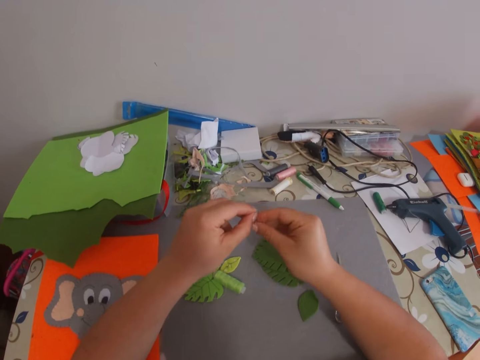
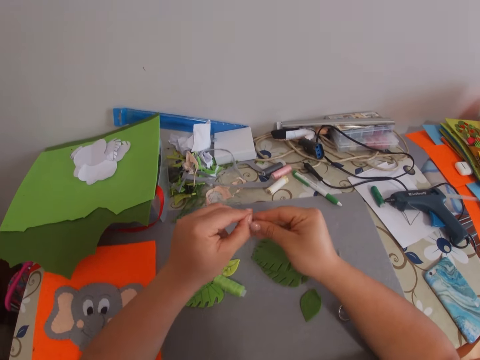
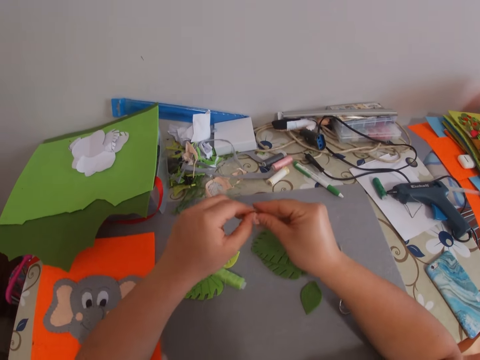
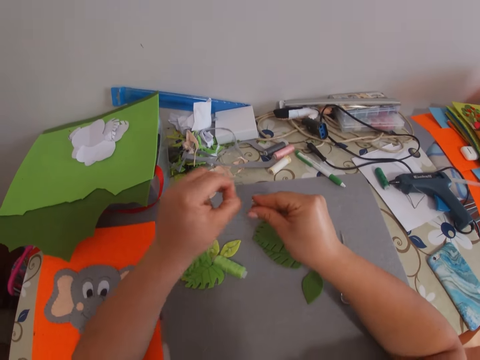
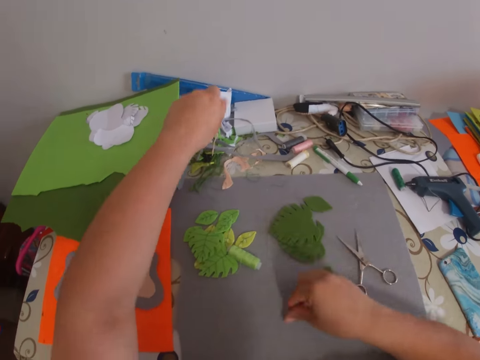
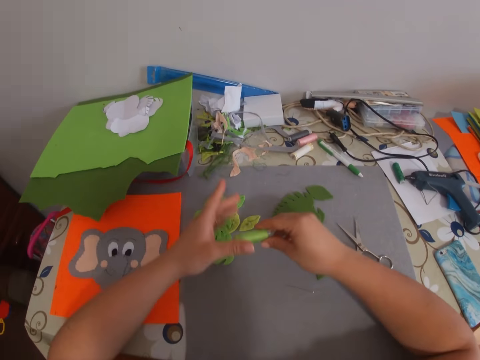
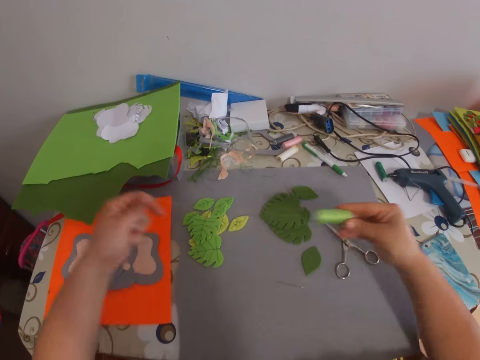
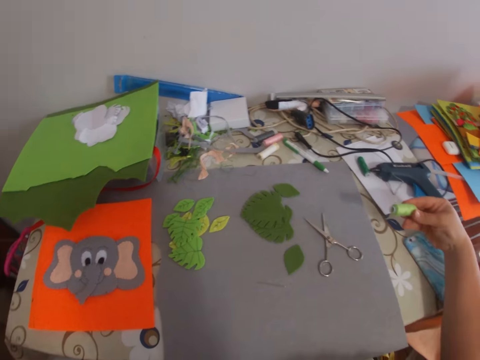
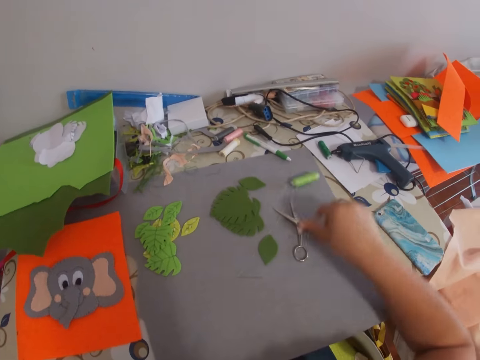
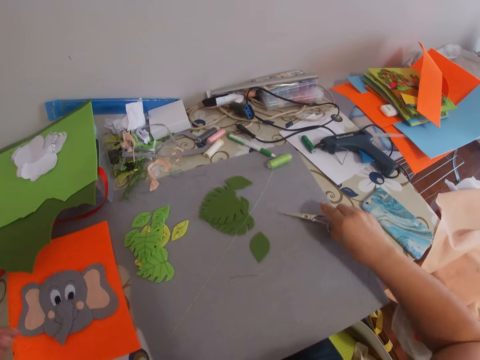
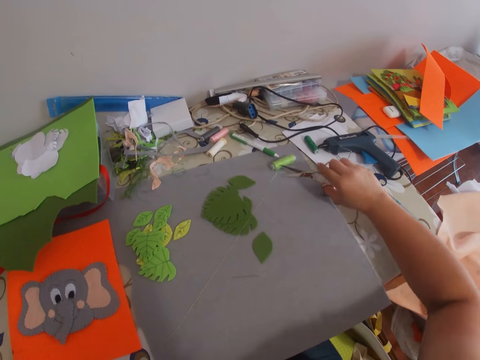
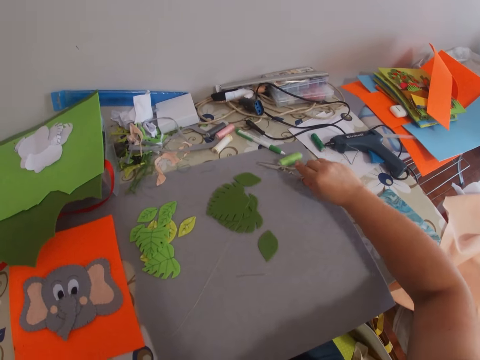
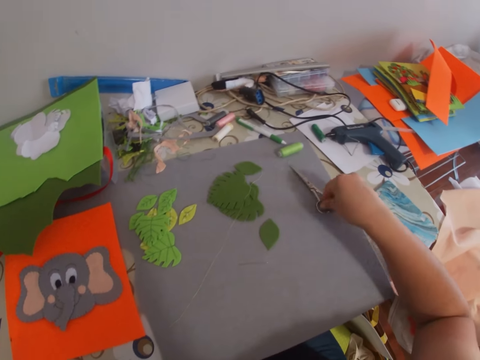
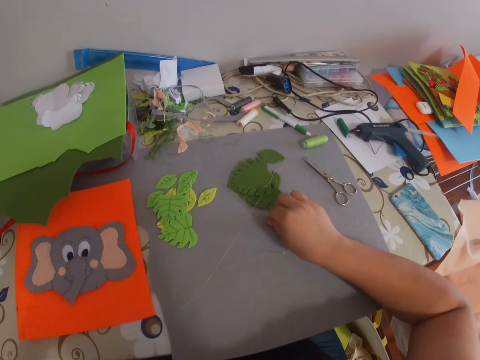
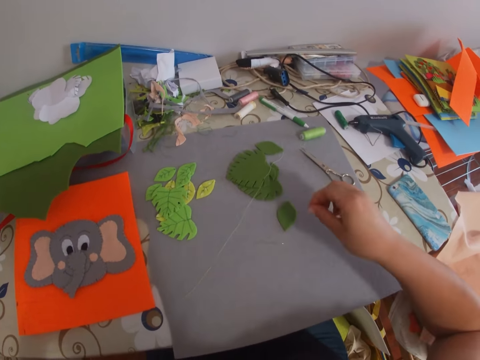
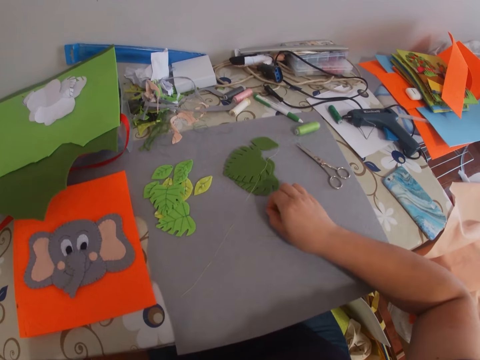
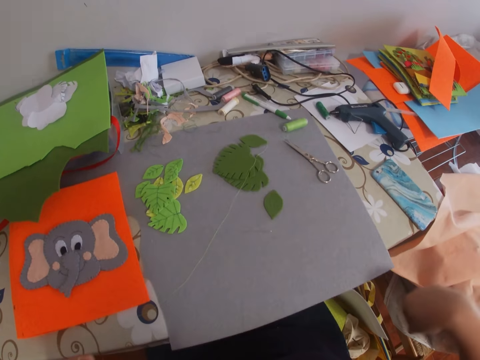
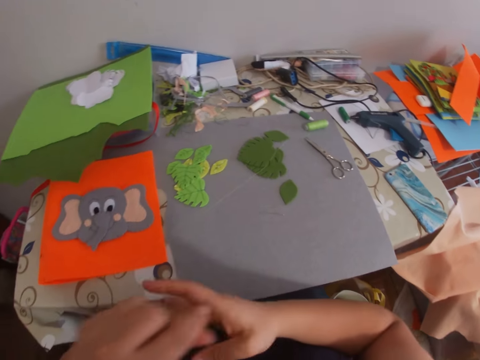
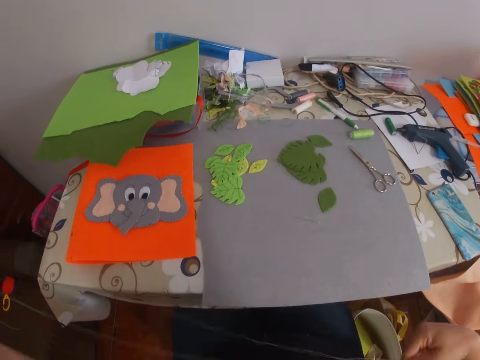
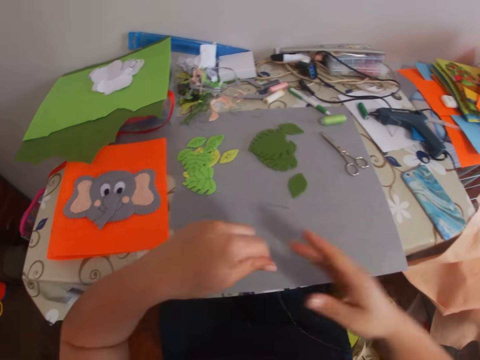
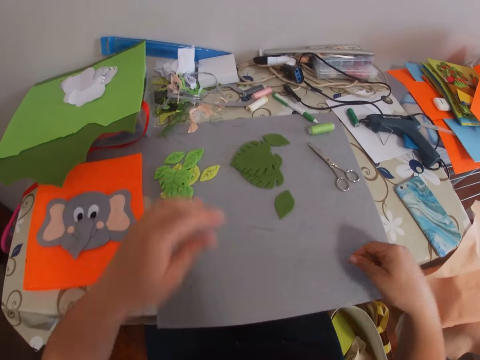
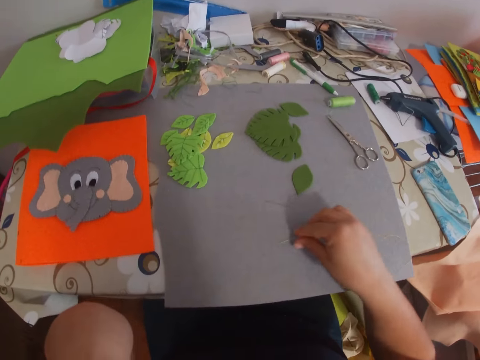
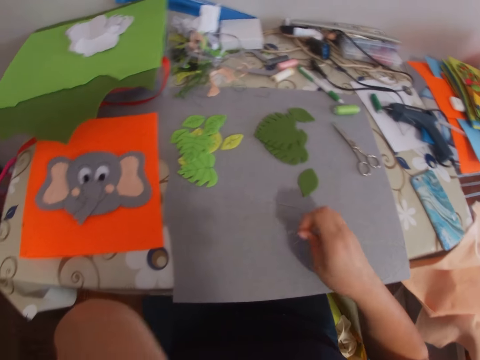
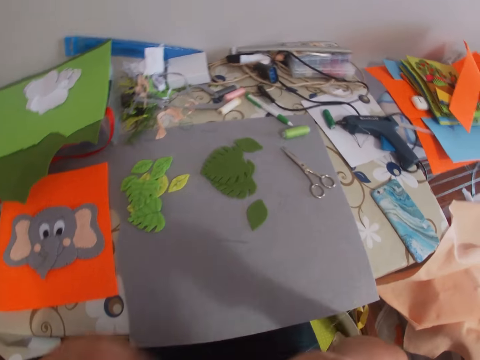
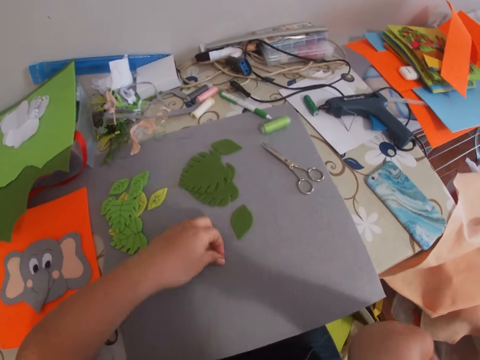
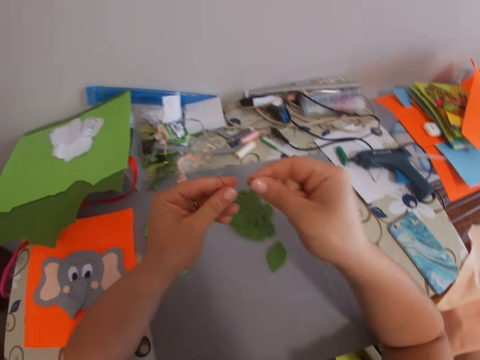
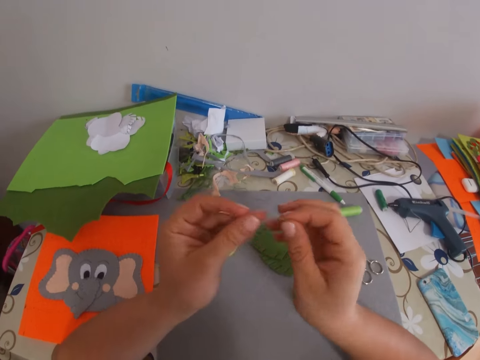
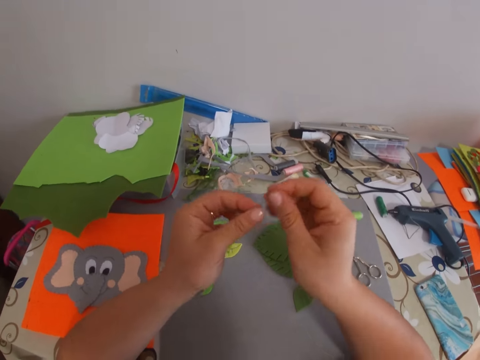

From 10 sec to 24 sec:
The camera wearer puts the needle on the table. They pick up the thread. They pull the thread from the table. They untie the thread. They pick up the pair of scissors. They cut off the thread using the pair of scissors. They put the pair of scissors on the table. They hold the thread. They put the thread on the table. They pick up the thread. They pick up the needle. They insert the thread into the needle.

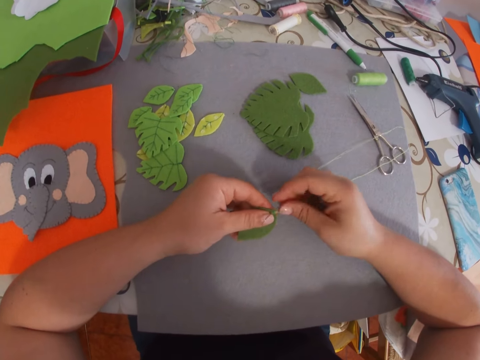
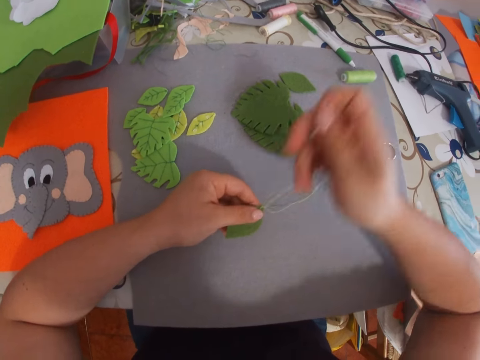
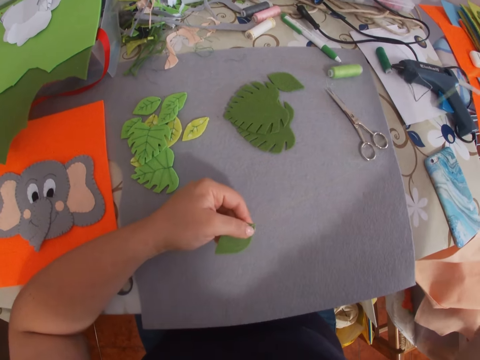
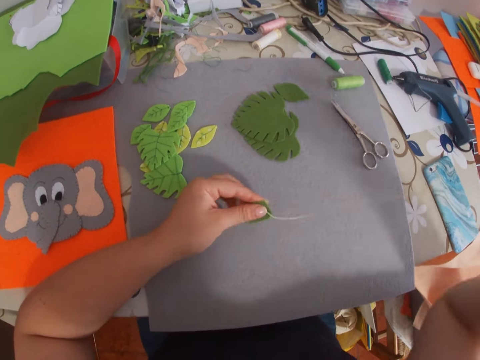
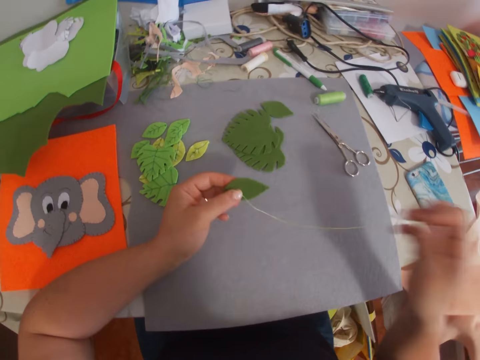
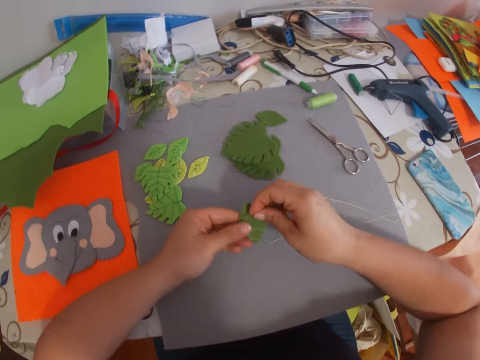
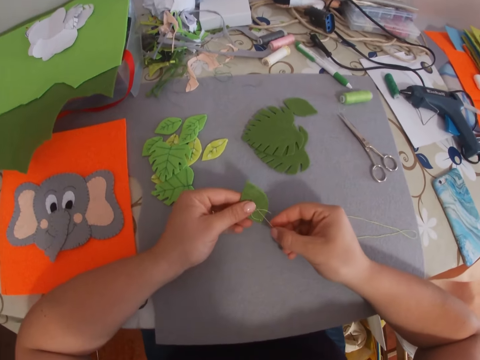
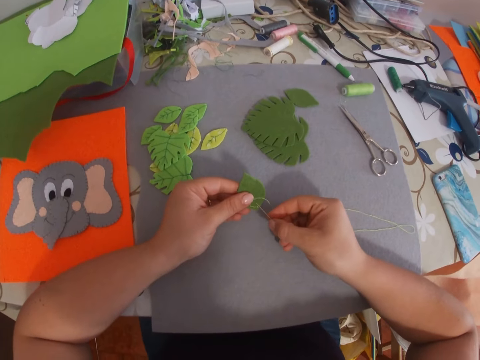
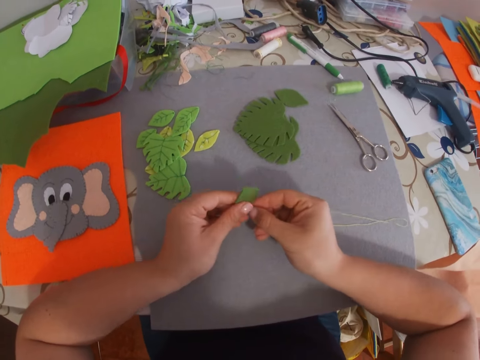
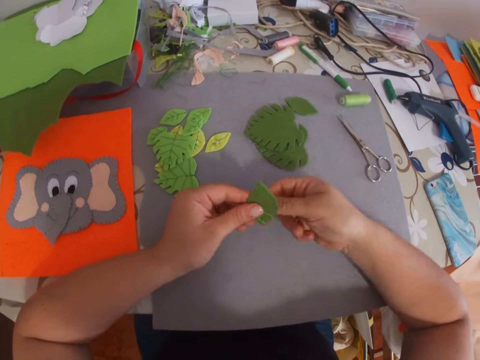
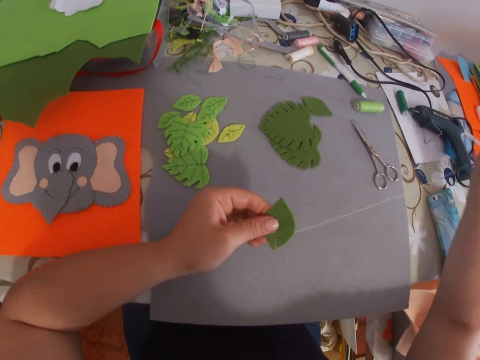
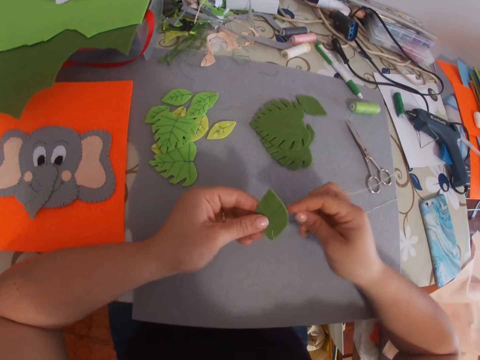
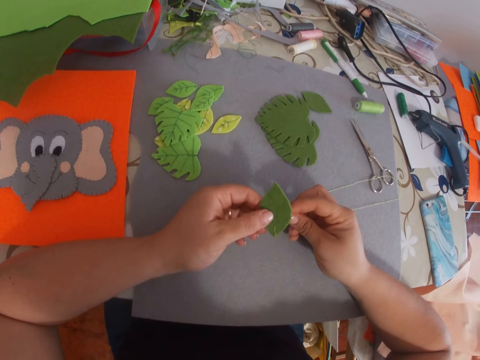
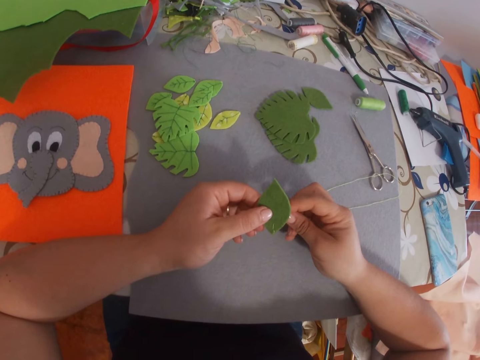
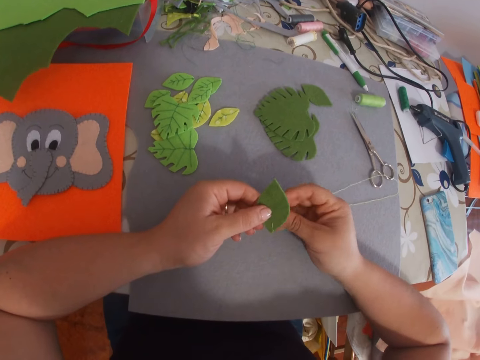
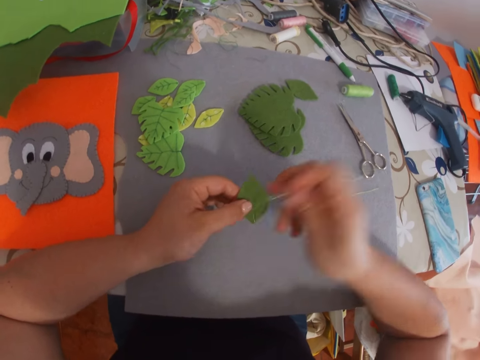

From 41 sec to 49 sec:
The camera wearer turns the piece of the manila paper. They sew the piece of the manila paper.

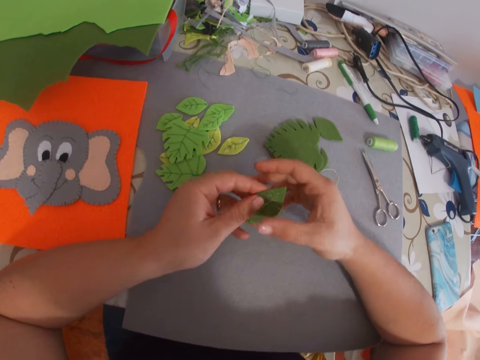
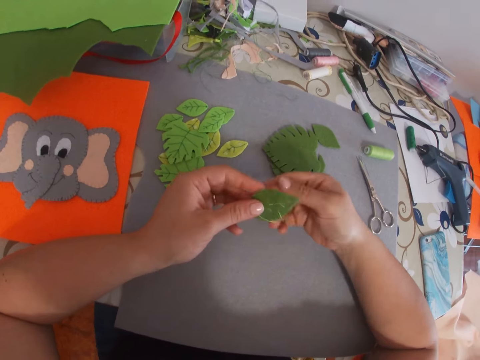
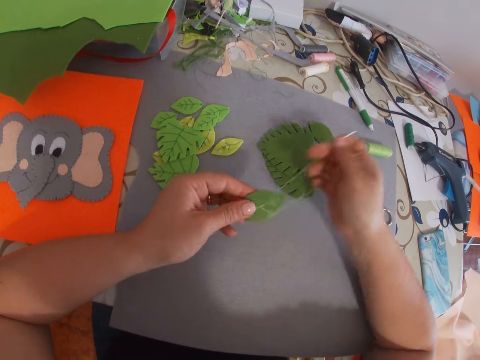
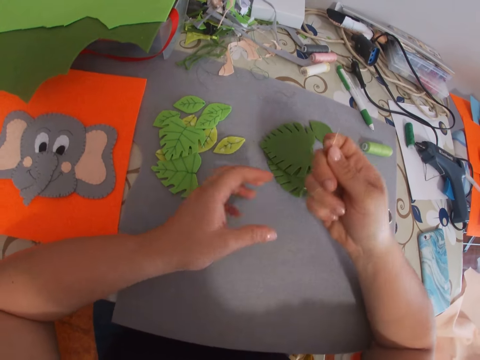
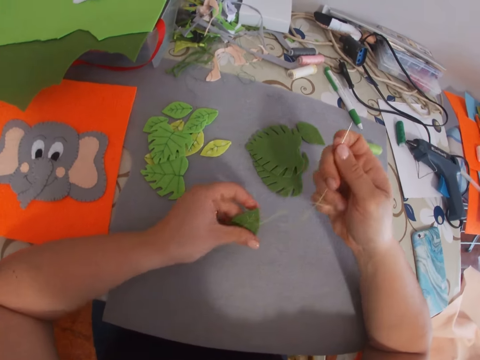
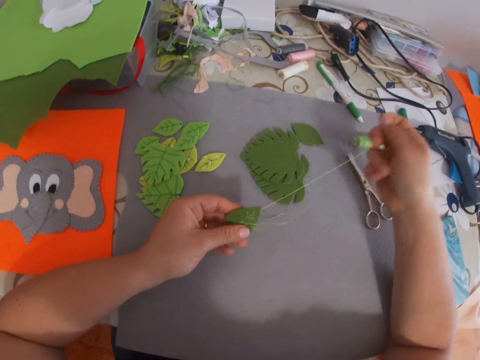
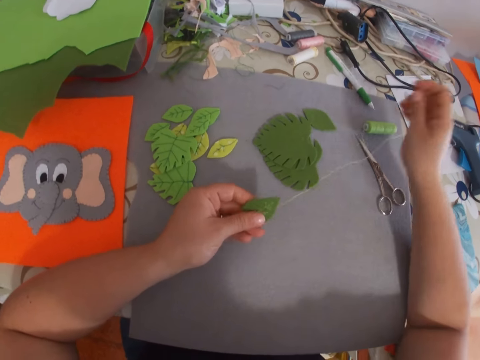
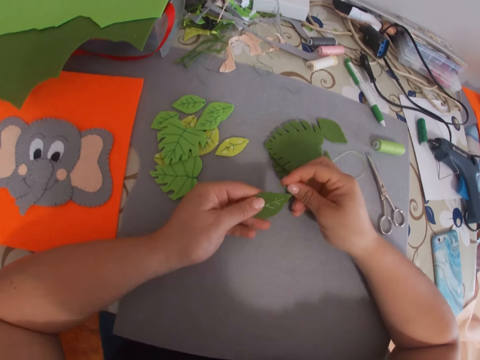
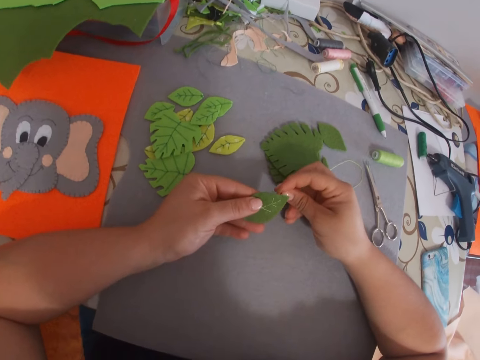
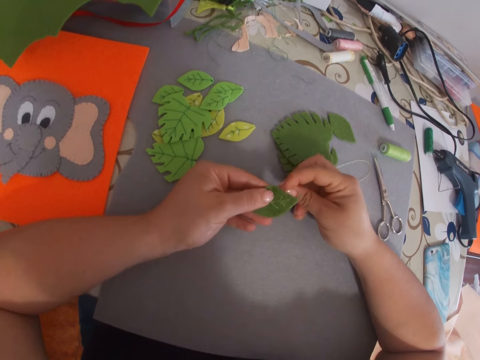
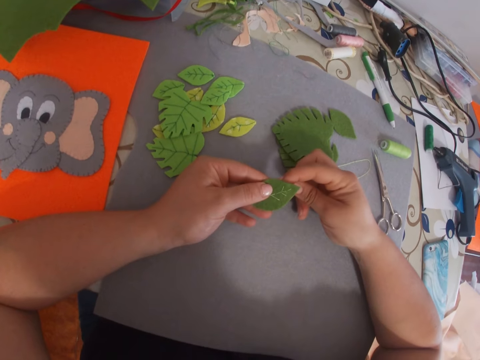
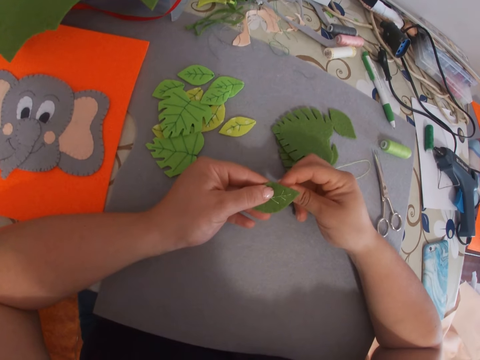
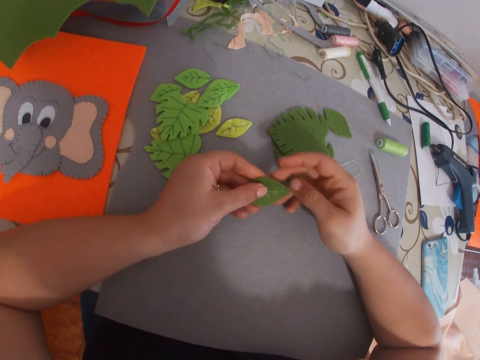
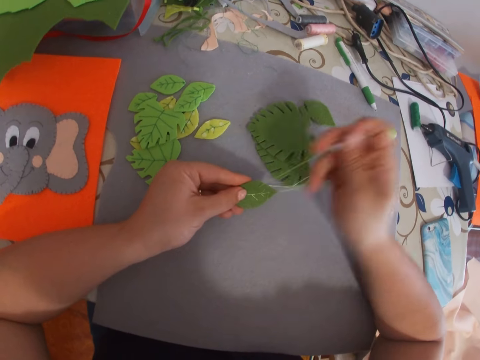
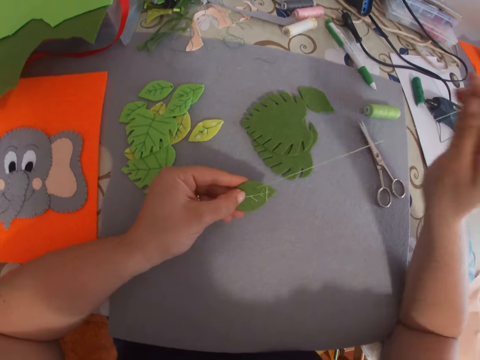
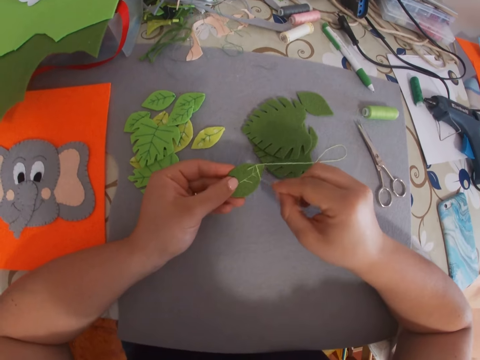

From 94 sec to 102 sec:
The camera wearer lets go of the piece of the manila paper. They hold the piece of the manila paper. They sew the piece of the manila paper.
